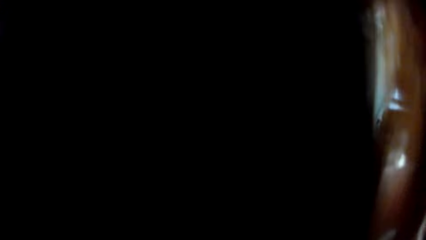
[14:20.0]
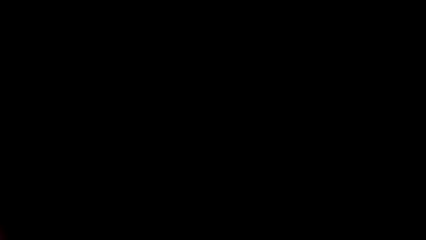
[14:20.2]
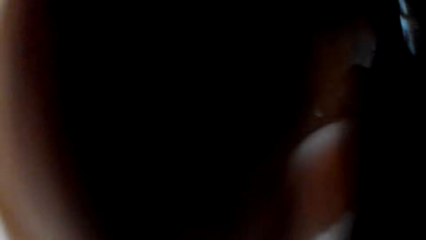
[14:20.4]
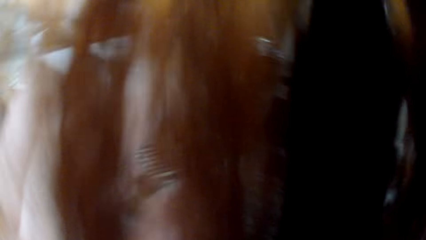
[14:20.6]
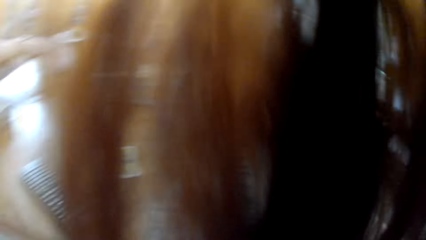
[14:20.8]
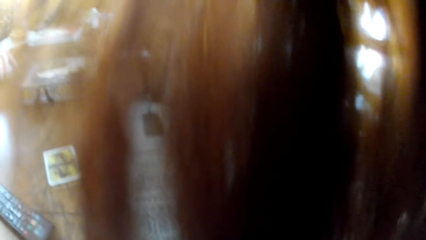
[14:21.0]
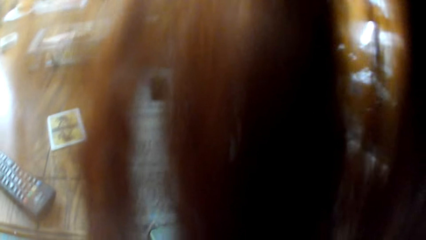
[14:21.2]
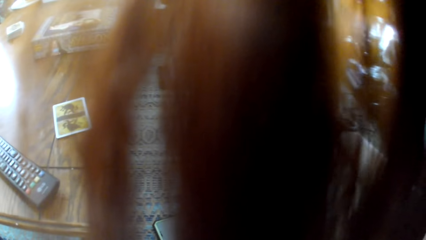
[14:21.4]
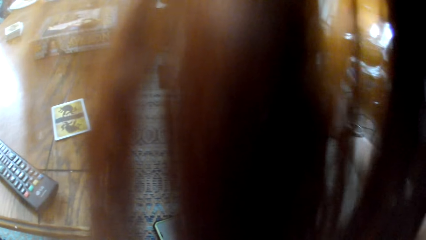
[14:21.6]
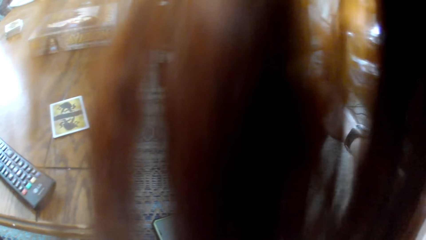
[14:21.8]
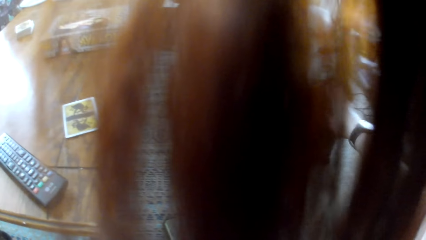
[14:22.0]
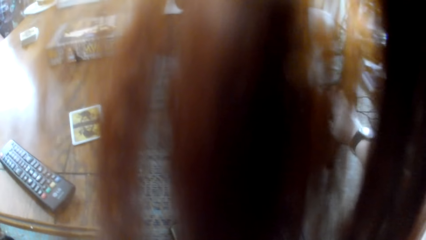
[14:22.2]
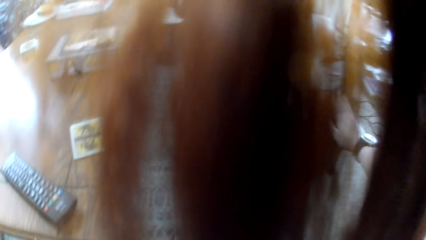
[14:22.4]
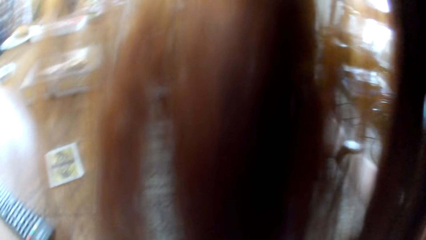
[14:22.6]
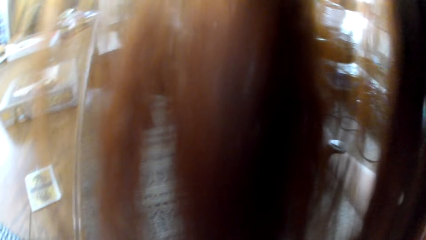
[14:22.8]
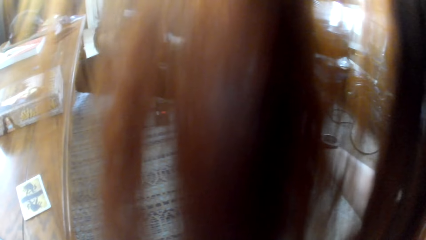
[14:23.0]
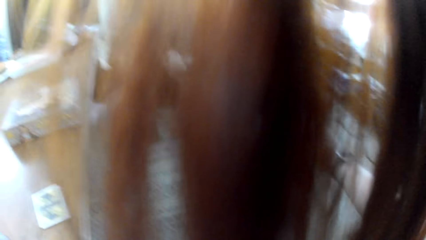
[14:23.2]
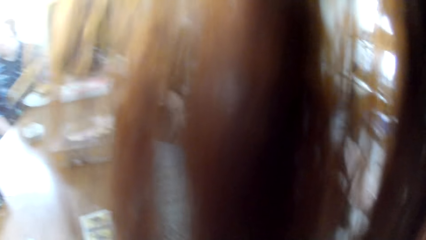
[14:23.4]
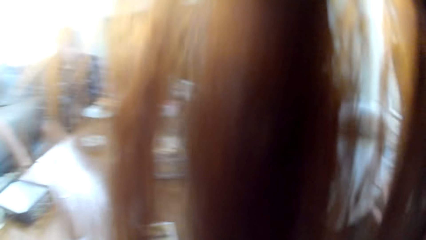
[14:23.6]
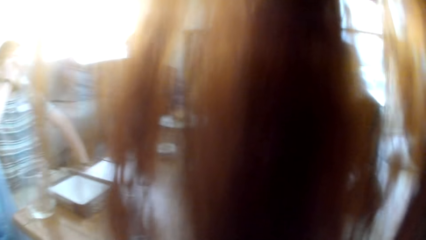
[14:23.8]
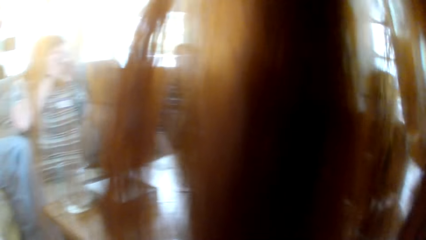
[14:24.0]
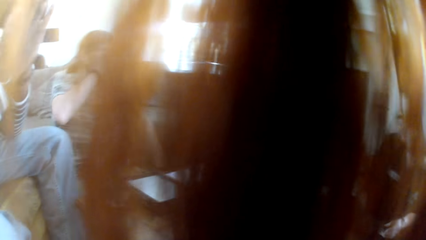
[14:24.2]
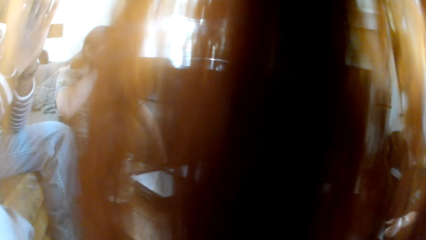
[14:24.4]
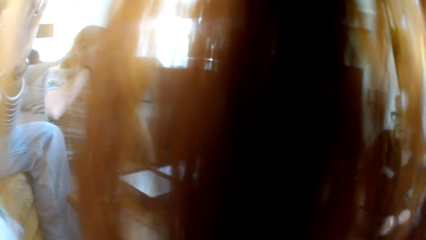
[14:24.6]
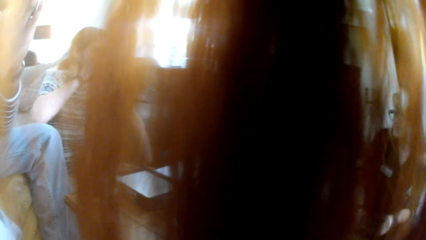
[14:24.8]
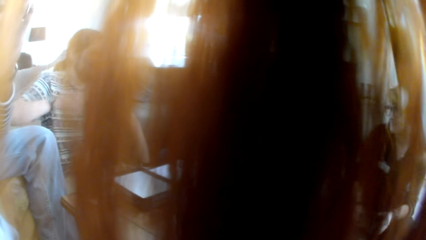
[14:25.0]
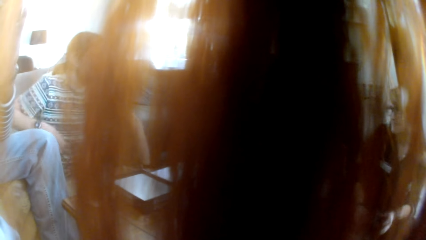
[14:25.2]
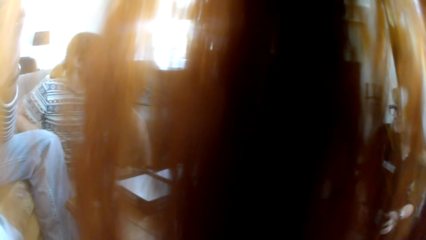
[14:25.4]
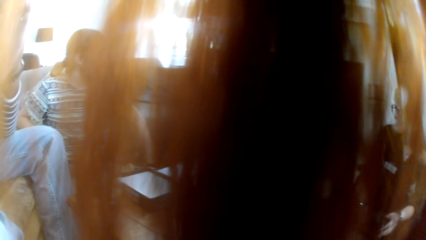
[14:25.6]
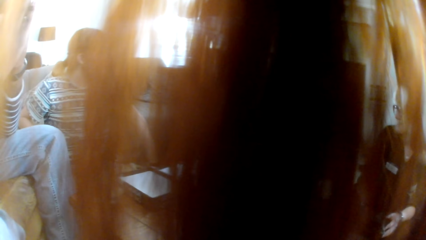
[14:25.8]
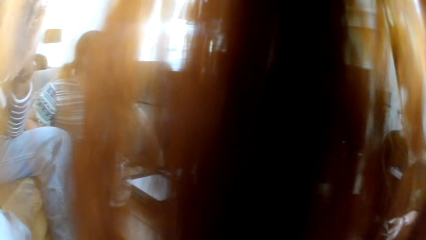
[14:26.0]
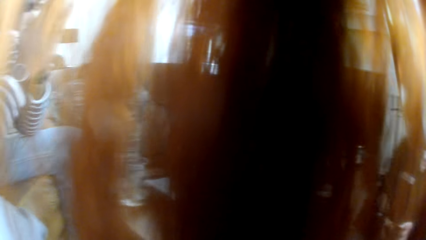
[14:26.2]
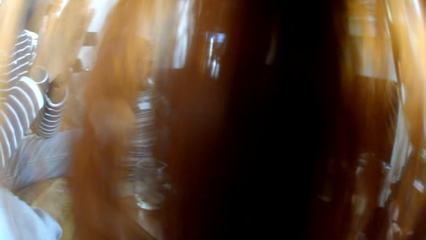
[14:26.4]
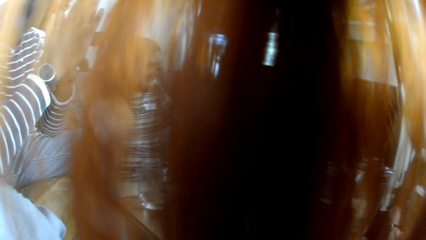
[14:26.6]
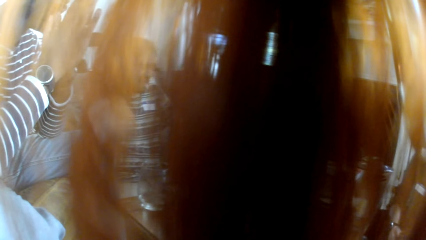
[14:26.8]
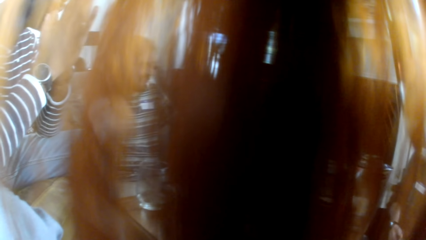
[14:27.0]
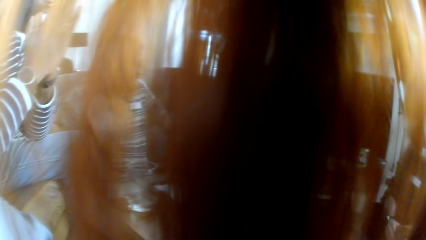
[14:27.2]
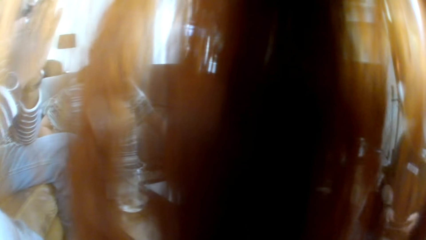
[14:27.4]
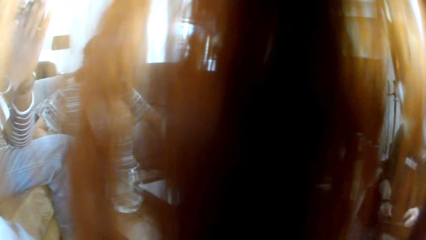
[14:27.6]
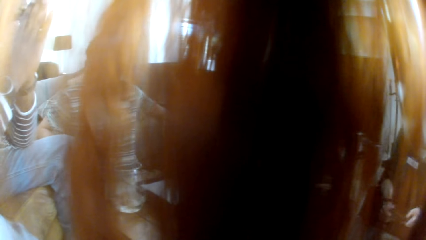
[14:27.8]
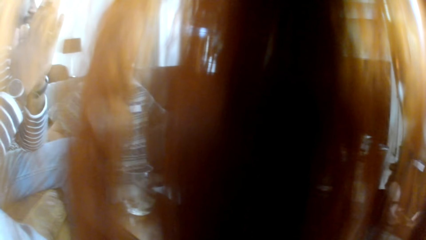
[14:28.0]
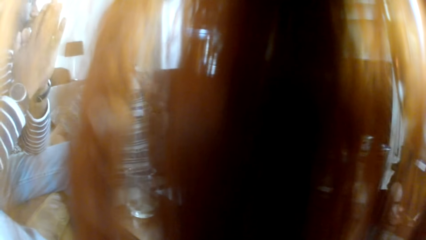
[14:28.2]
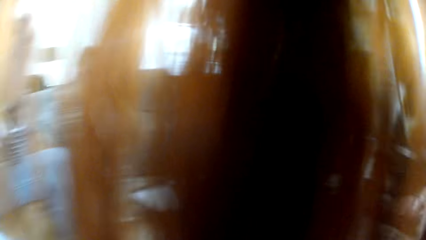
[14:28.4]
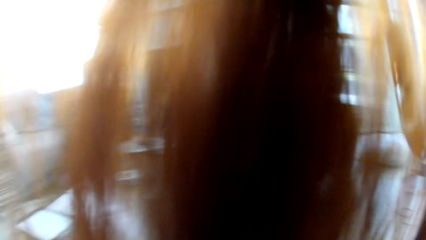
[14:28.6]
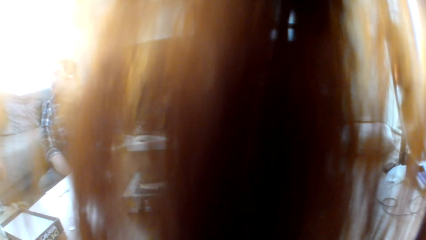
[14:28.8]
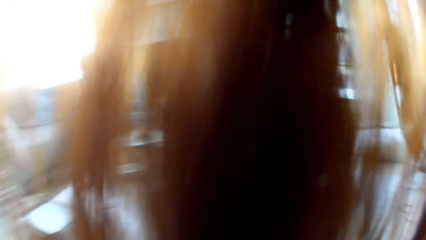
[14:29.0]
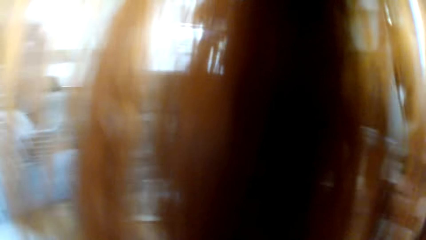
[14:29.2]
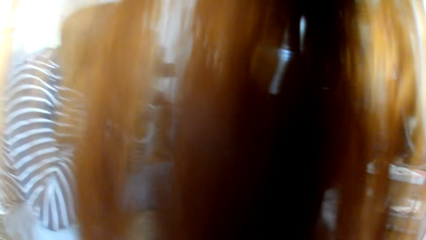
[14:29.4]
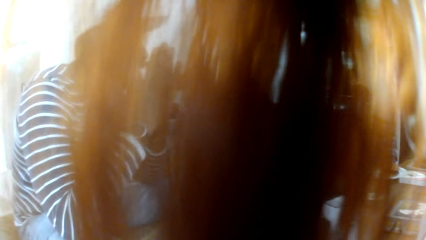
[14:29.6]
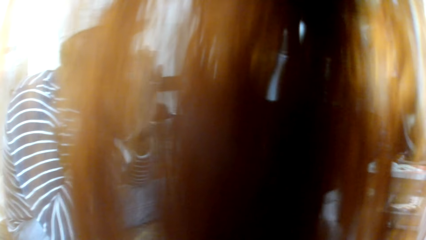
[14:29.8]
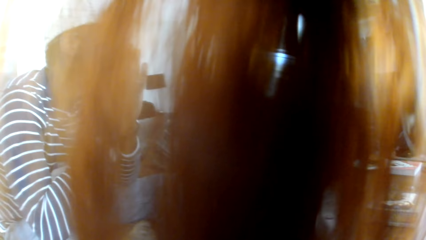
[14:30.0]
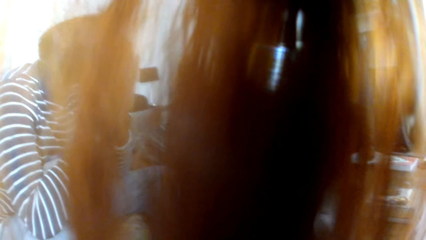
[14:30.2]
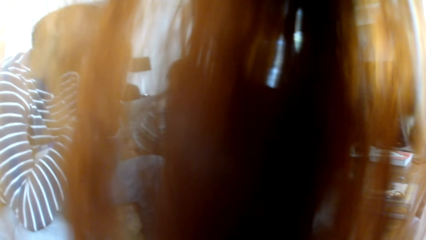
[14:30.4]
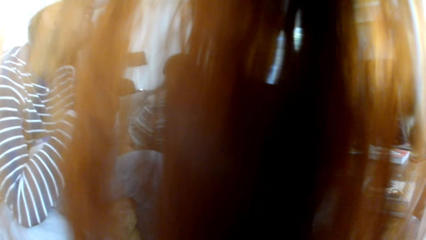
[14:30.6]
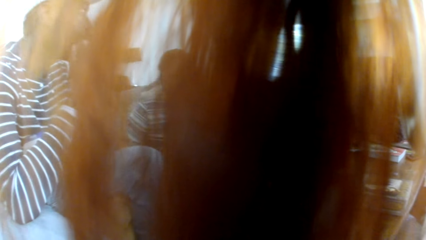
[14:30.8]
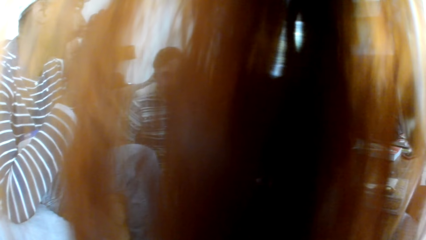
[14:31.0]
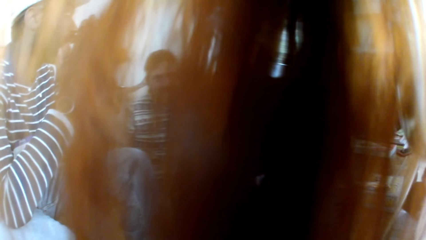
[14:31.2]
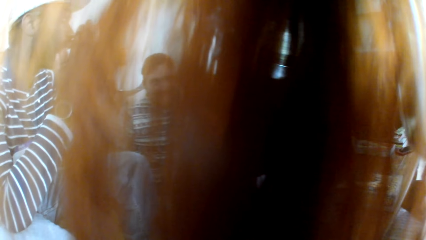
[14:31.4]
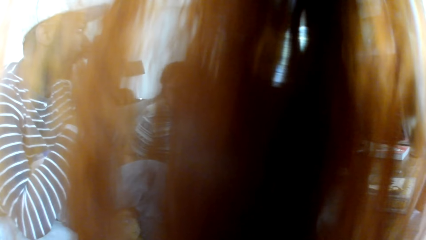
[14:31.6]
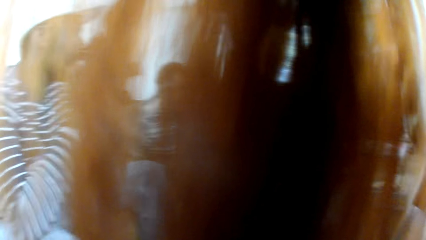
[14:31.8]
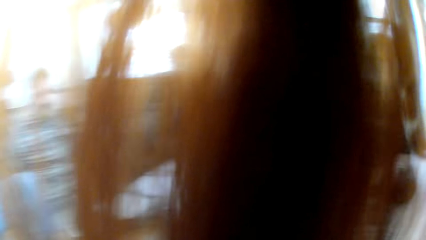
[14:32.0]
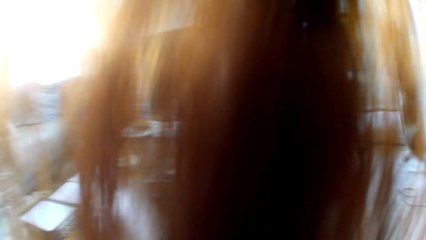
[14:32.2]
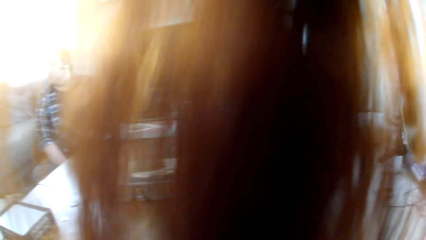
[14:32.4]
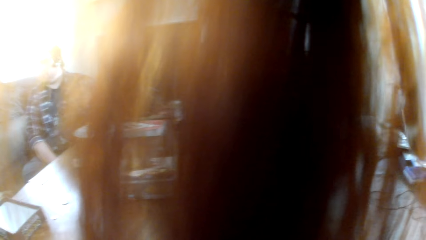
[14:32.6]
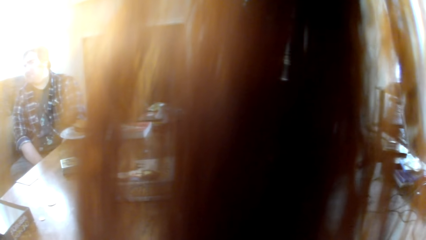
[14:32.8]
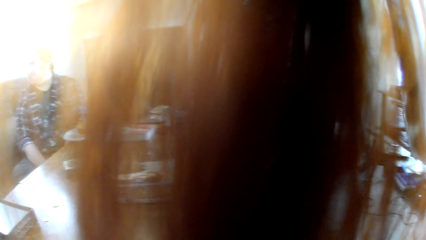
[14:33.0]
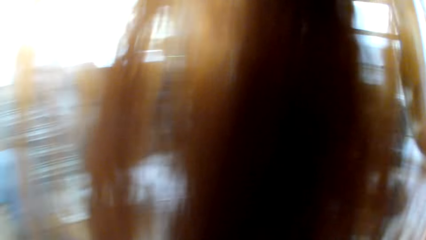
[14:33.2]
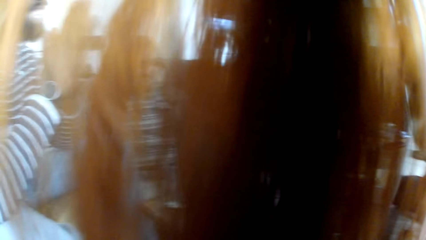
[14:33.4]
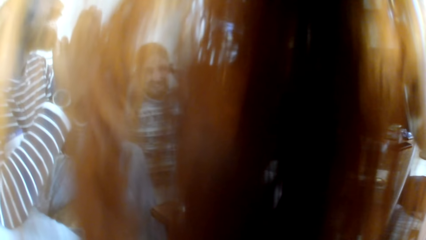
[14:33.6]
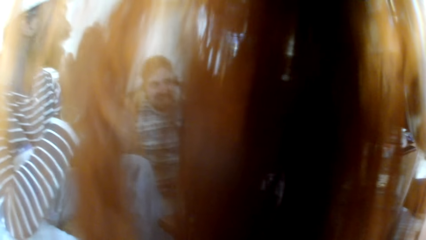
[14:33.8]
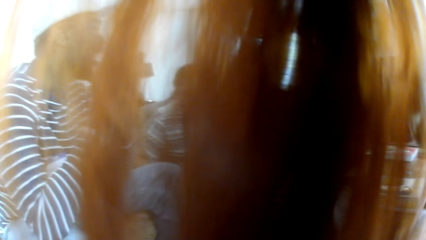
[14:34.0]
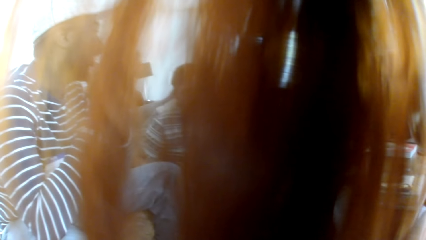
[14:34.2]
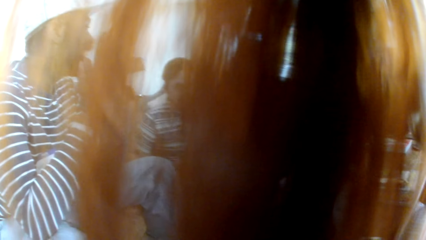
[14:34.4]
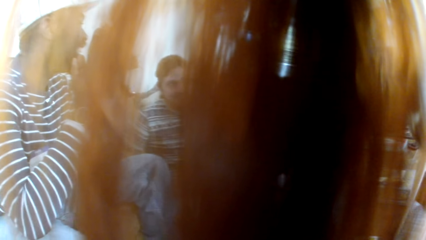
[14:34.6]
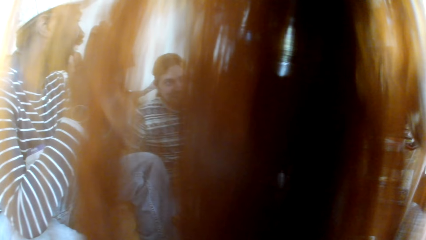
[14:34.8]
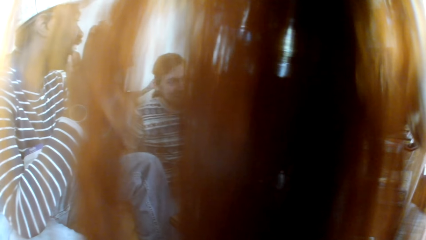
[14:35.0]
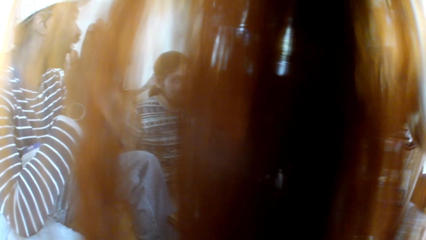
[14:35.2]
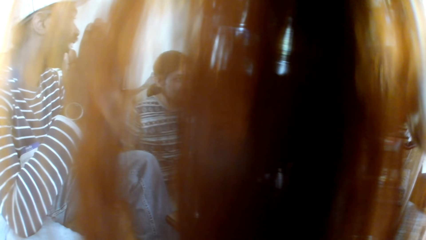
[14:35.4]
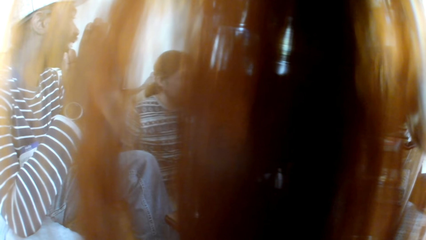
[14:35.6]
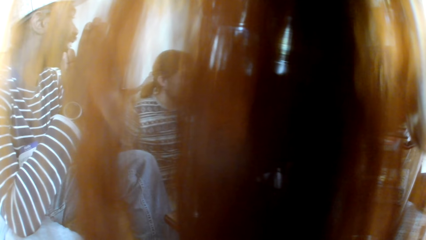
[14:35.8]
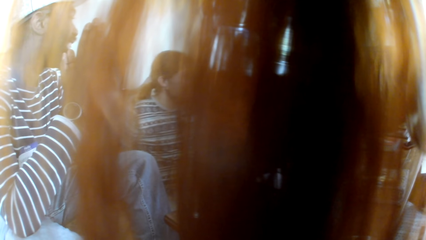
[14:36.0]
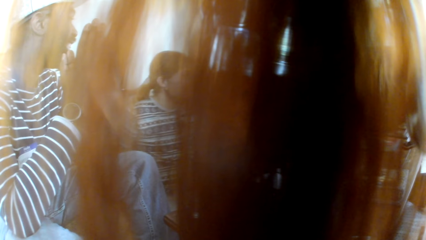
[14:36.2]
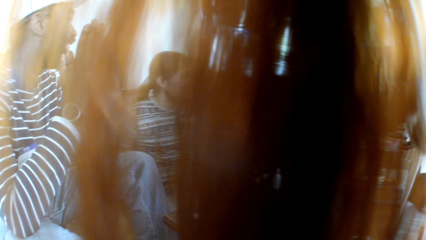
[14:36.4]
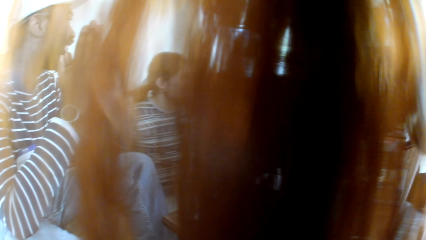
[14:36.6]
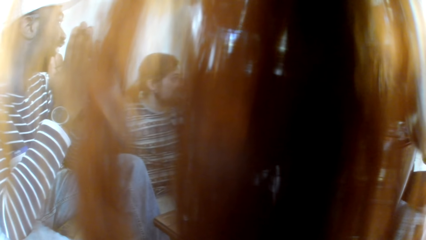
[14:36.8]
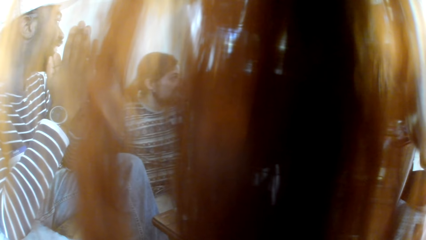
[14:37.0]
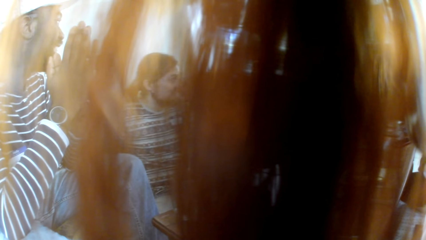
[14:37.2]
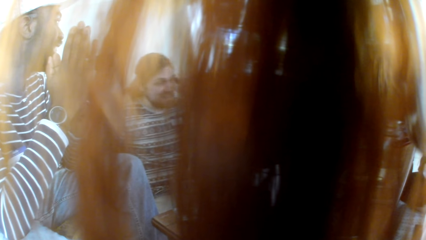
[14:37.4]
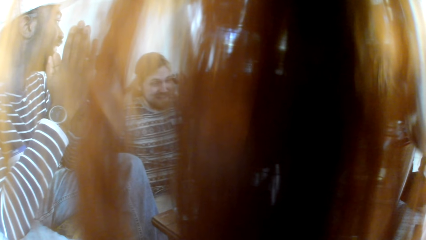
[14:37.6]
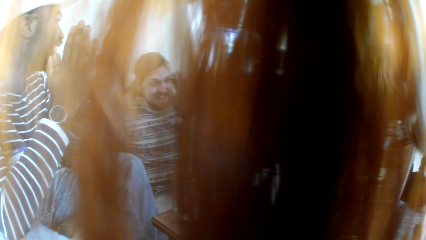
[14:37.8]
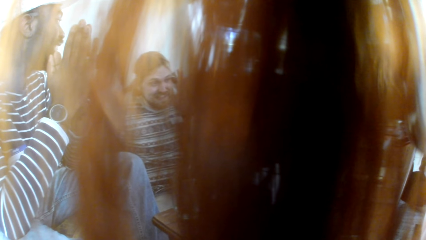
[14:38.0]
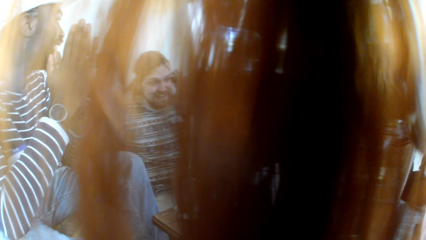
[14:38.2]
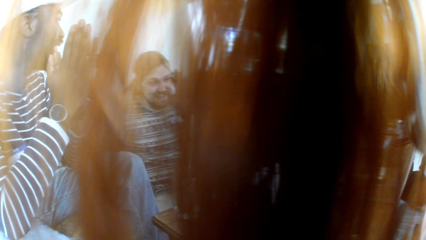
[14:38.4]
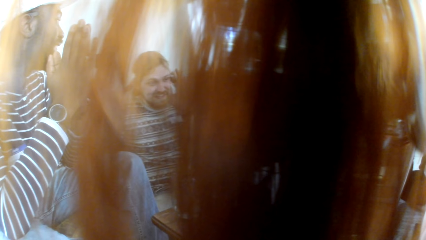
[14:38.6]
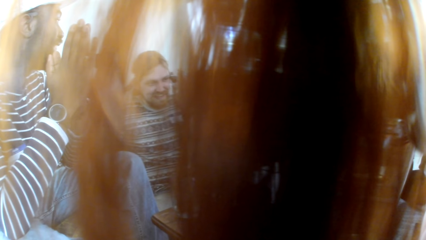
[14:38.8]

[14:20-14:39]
The camera wearer looks around. She cuddles a cat with her right hand. She talks to the people in the room. A man holds his hands together.
